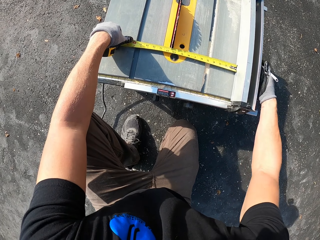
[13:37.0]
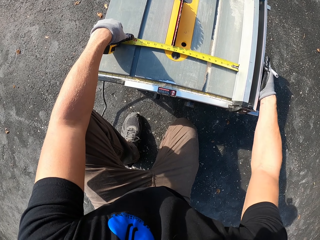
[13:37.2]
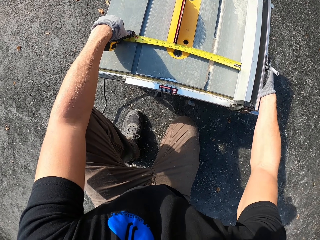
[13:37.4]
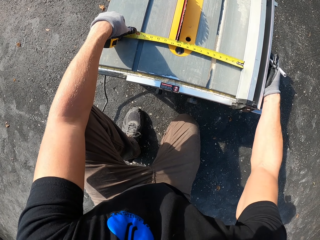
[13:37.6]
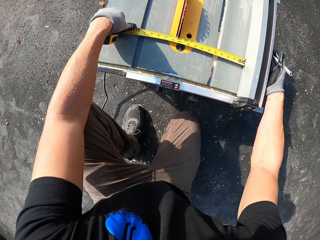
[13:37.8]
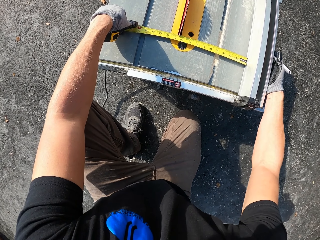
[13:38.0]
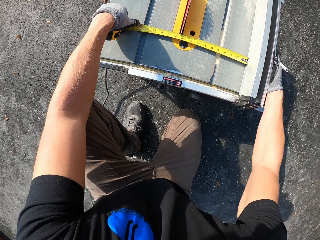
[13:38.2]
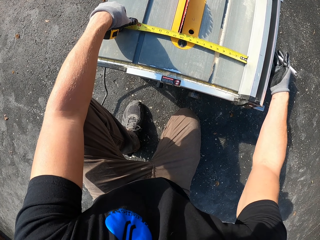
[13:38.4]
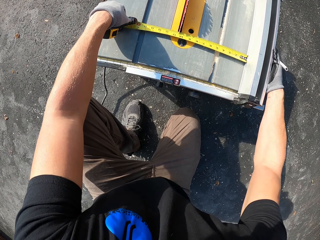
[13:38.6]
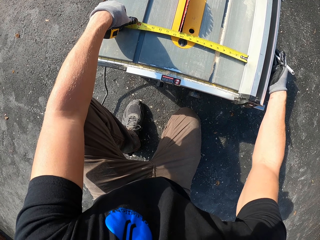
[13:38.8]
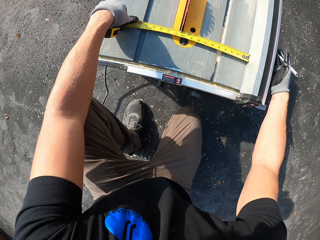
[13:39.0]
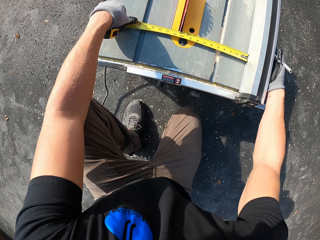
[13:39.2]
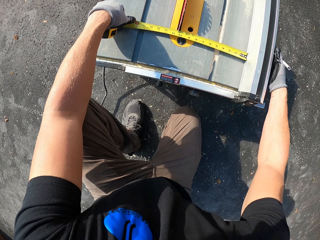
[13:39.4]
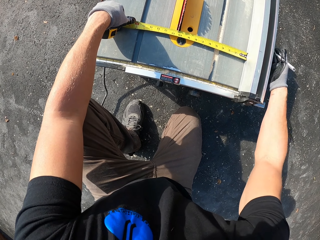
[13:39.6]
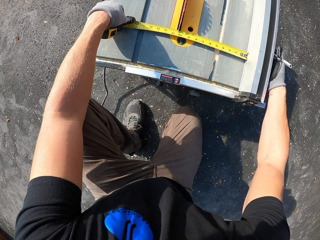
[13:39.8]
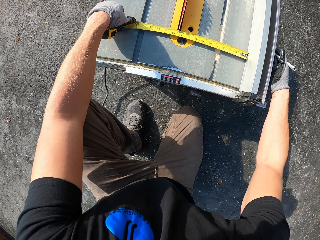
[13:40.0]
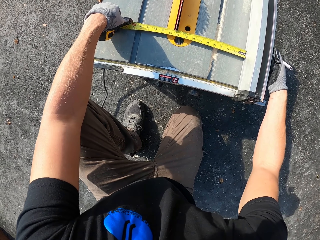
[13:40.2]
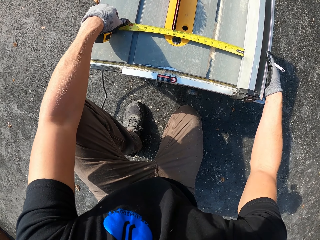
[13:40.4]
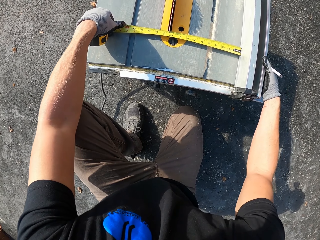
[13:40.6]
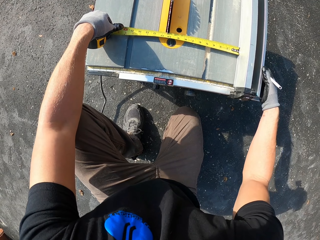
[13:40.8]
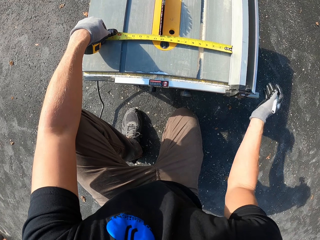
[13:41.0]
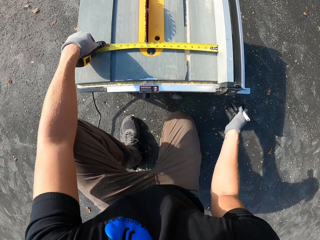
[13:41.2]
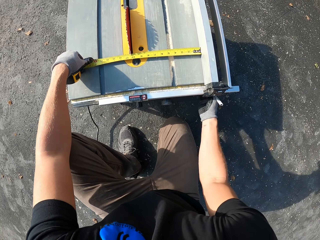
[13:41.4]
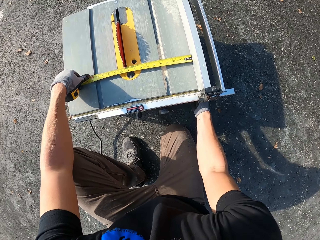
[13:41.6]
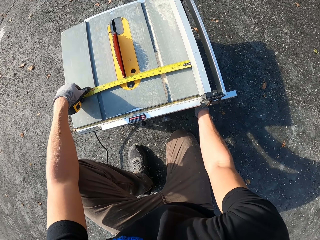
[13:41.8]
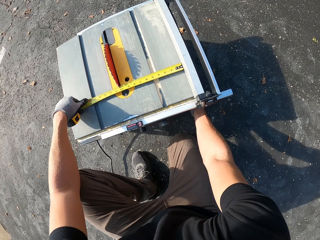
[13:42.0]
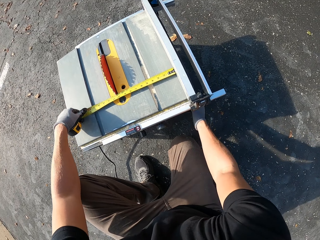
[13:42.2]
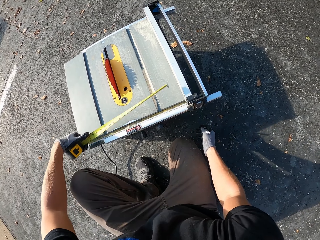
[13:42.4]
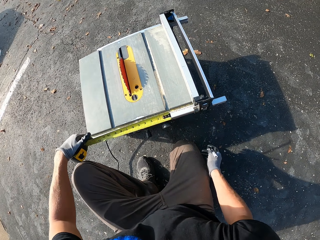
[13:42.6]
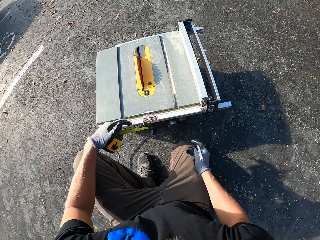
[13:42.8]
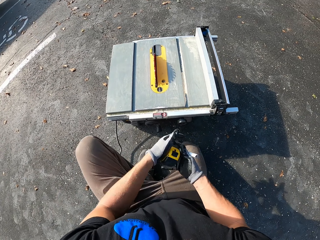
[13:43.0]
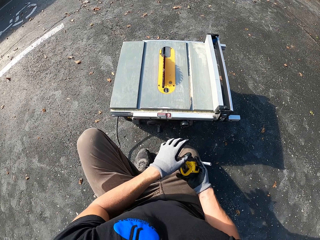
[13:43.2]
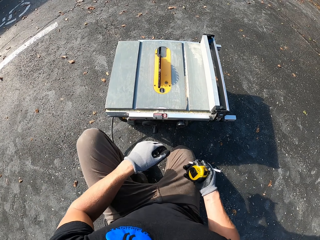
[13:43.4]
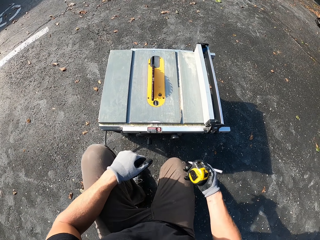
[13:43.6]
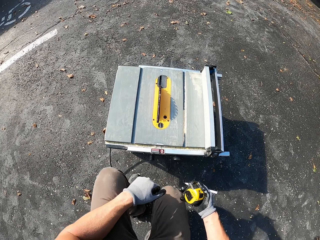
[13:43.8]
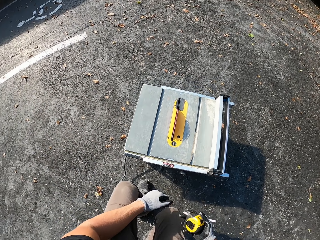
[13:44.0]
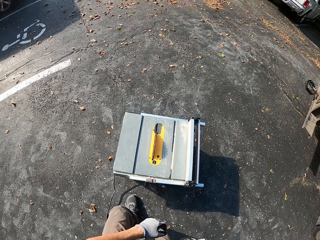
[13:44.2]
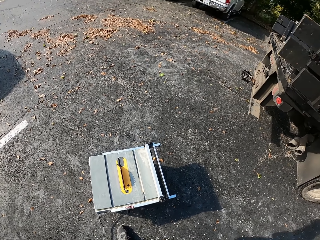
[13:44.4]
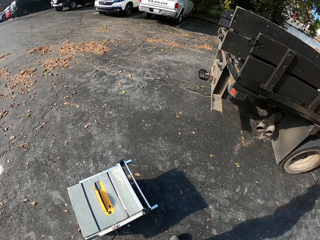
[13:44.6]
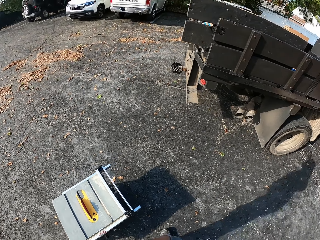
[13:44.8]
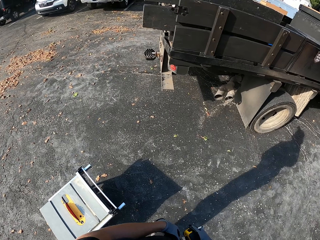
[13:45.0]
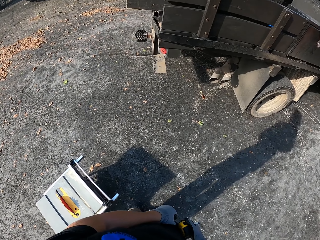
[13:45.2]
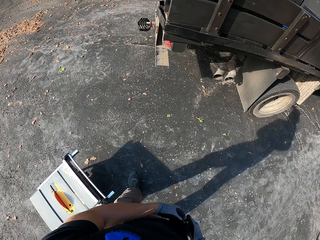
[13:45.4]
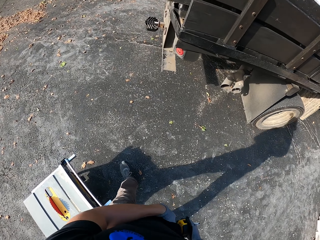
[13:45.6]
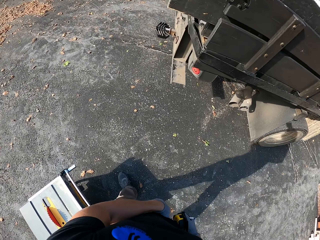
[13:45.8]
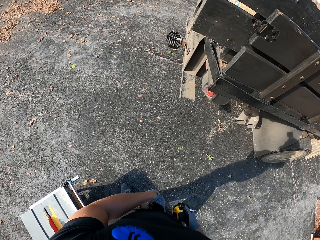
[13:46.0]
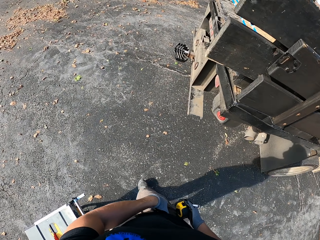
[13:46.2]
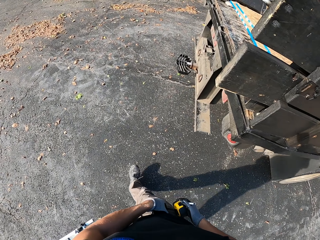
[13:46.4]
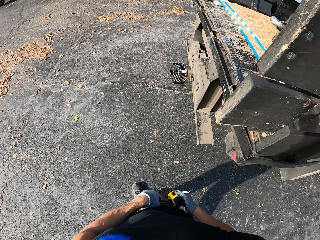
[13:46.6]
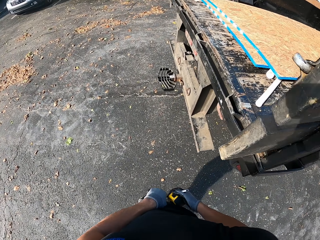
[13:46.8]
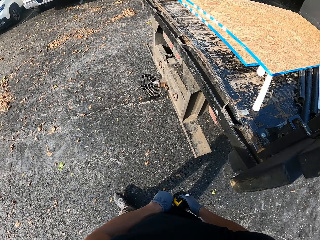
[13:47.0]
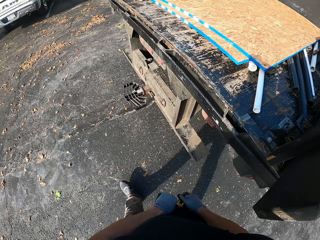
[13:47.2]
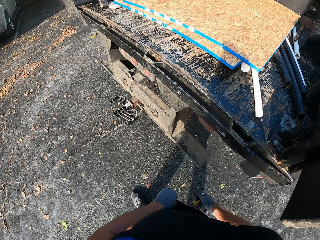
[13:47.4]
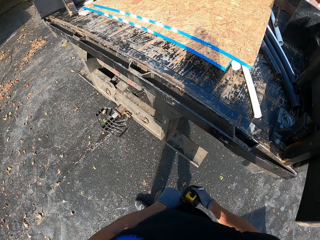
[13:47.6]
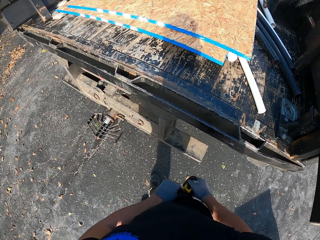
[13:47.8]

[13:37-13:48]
The camera wearer hits on the machine with the right hand. They stand up. They walk to the lorry.

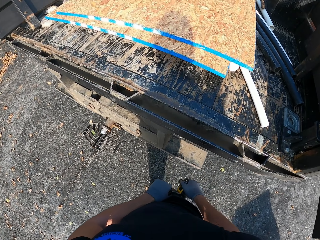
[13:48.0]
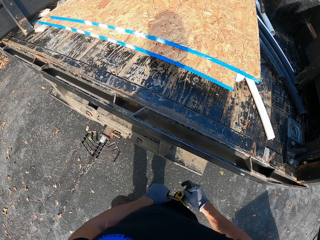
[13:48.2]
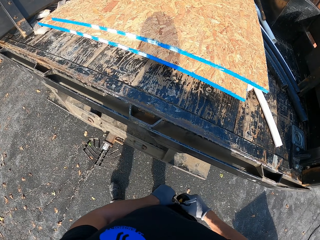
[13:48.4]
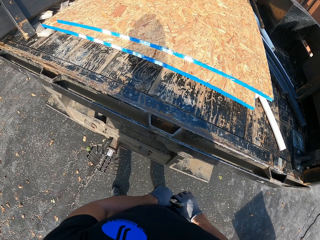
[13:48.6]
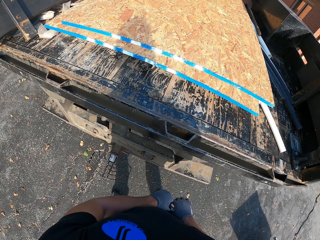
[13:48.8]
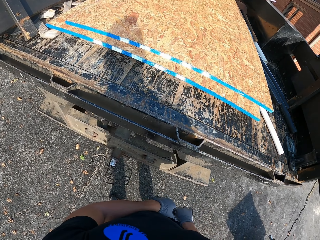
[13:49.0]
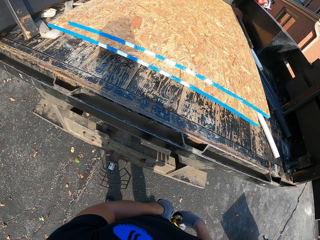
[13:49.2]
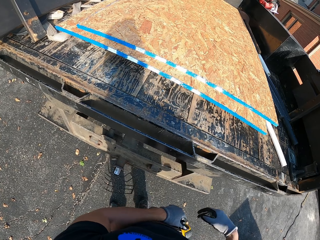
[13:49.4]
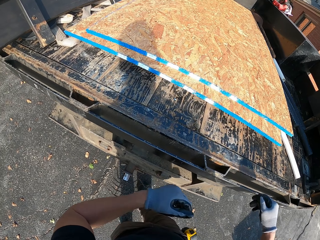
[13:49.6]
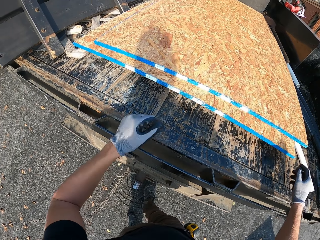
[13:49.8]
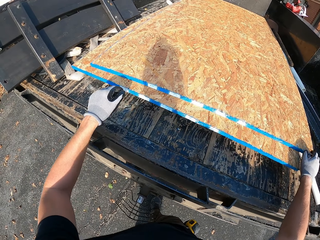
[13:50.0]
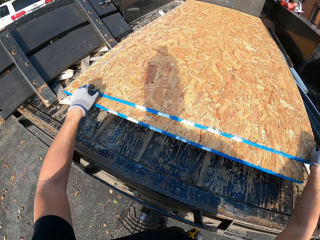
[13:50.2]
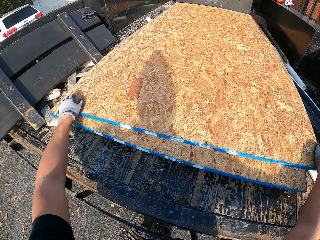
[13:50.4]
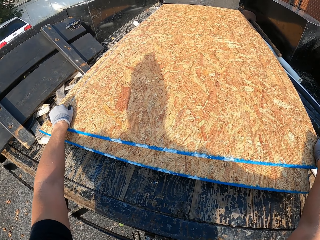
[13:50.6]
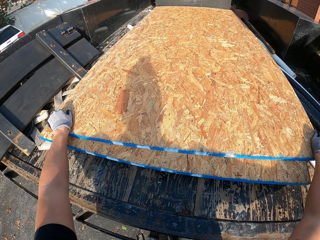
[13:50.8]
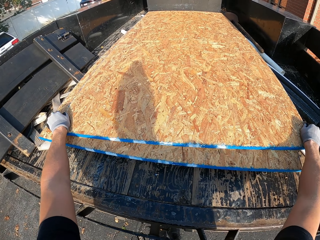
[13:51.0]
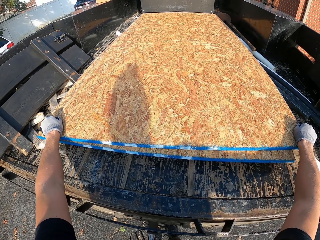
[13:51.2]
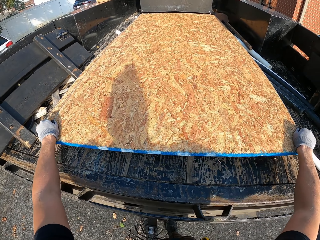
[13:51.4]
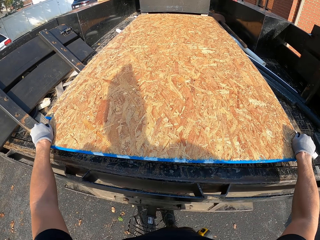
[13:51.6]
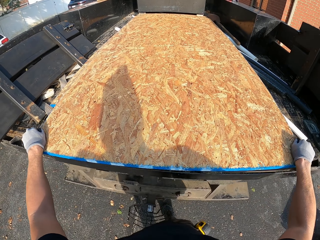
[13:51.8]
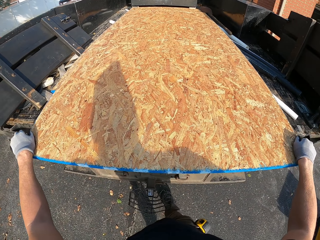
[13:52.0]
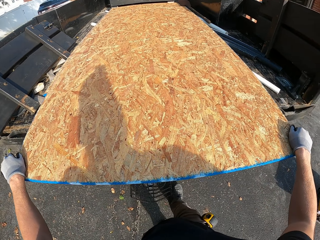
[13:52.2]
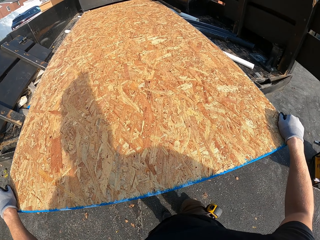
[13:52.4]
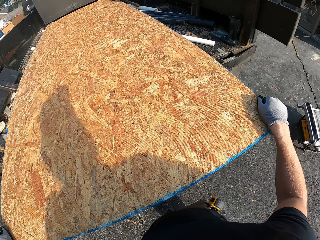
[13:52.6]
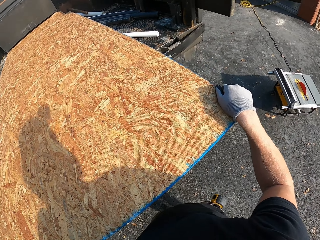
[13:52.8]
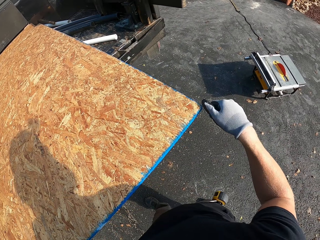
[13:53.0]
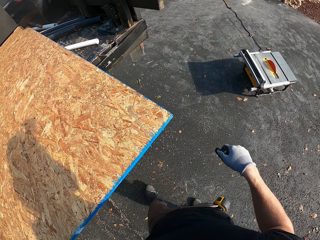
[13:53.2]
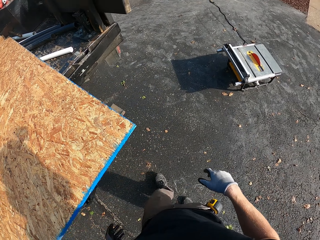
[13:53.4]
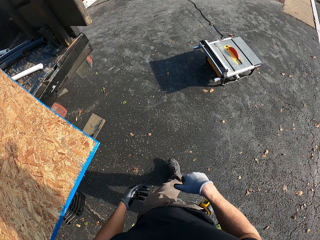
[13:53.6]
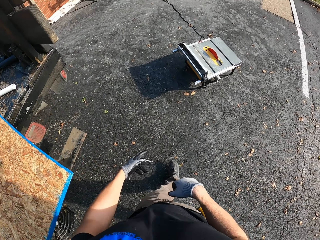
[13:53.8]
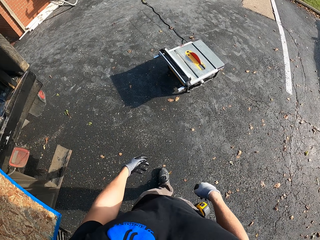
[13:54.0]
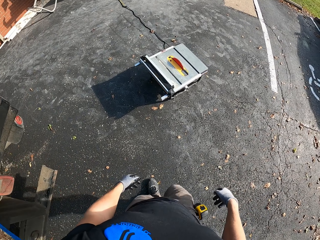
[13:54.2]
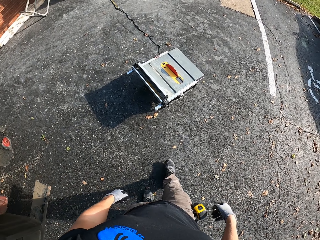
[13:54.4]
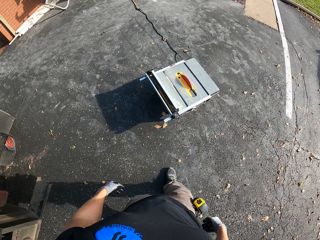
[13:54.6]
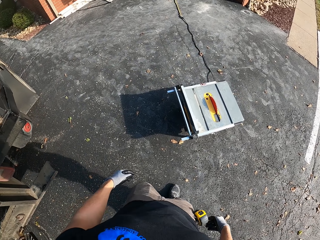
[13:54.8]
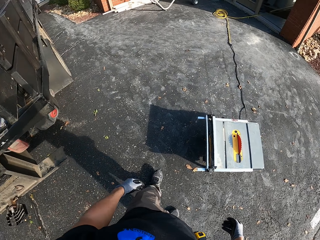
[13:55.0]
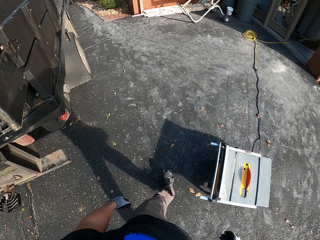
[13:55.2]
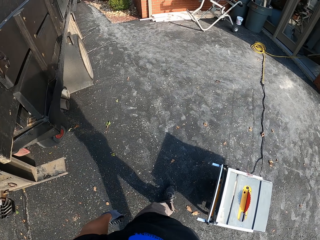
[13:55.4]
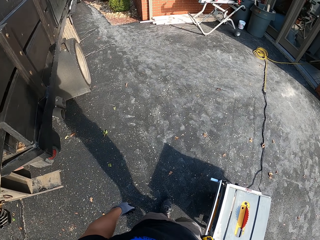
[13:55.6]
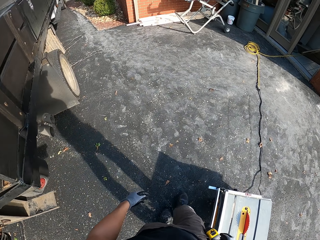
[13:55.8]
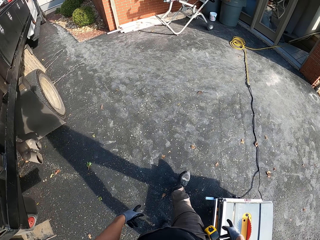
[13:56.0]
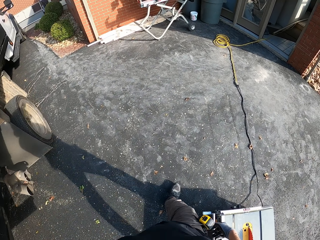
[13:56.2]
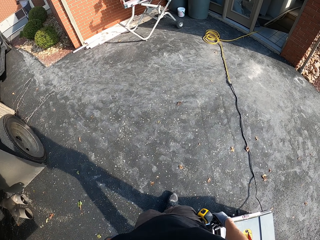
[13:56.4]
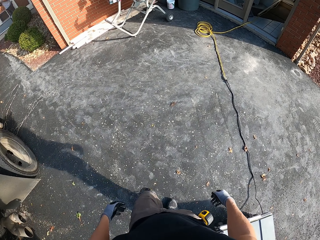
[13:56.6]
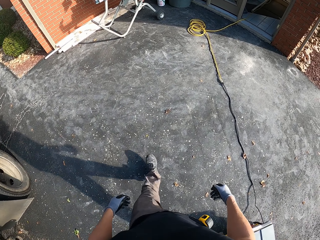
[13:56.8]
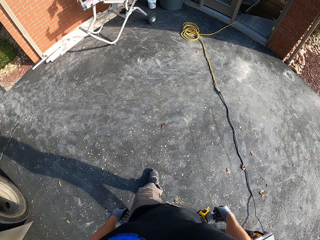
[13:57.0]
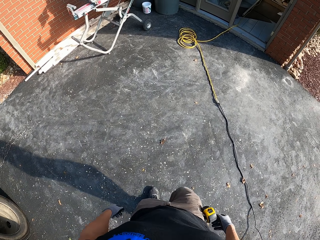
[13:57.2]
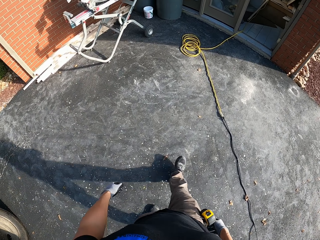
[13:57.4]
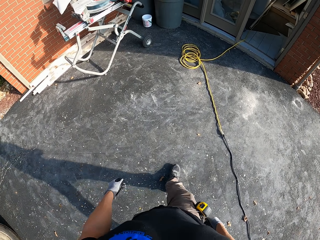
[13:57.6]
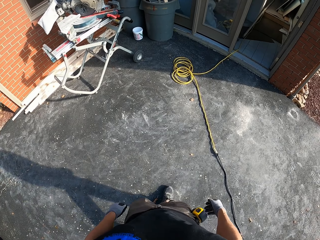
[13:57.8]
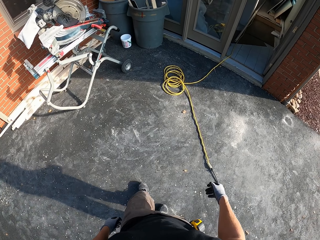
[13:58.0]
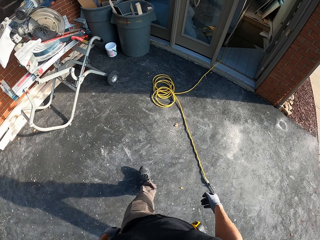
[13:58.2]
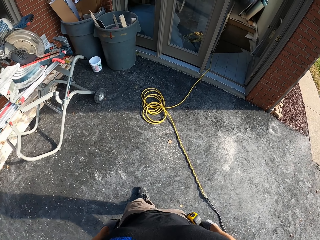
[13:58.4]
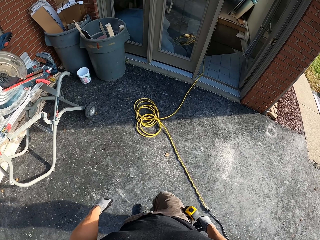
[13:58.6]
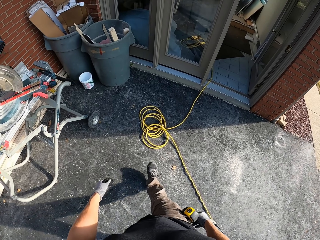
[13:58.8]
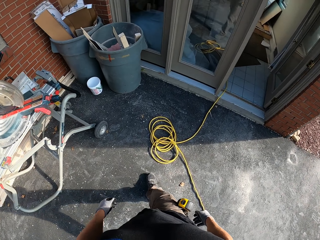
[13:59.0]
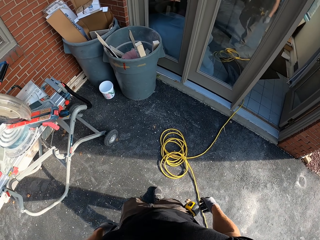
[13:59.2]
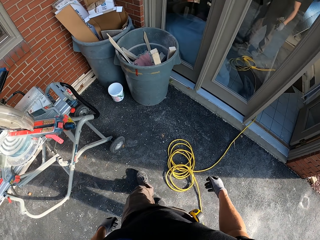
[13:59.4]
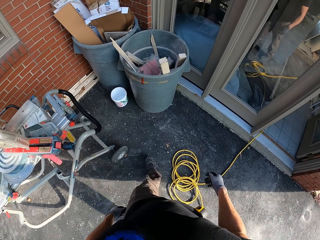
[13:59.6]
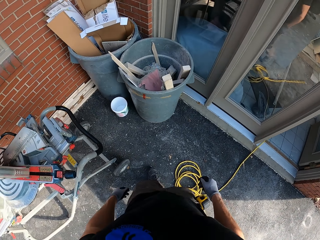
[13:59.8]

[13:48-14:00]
The camera wearer attaches the tape by his trouser. He pulls a plywood from the lorry. He walks in the compound.
